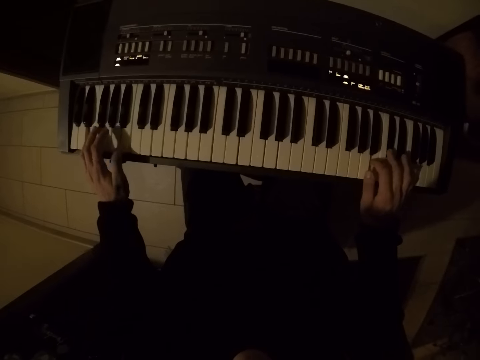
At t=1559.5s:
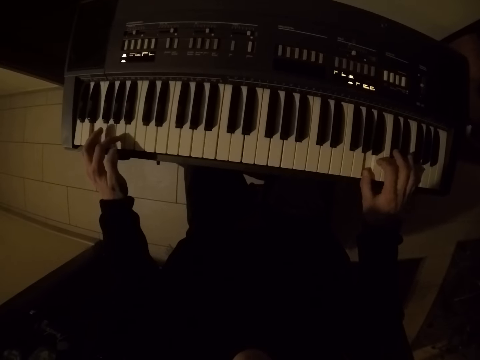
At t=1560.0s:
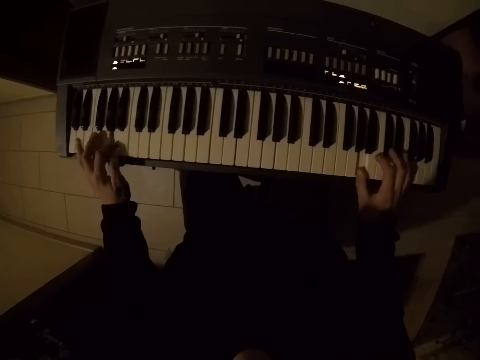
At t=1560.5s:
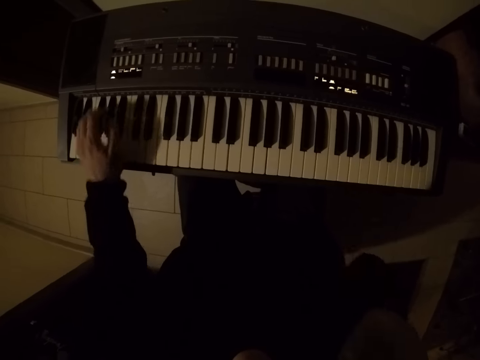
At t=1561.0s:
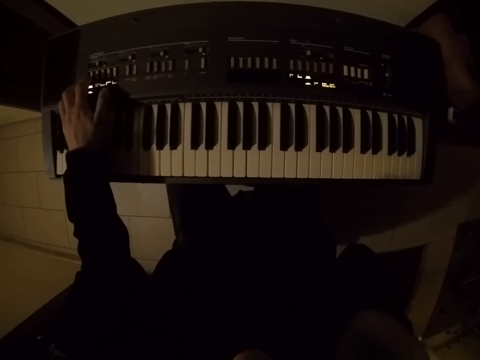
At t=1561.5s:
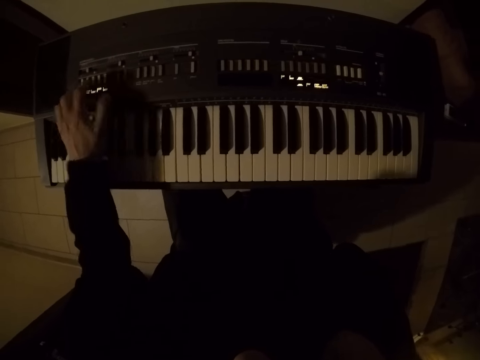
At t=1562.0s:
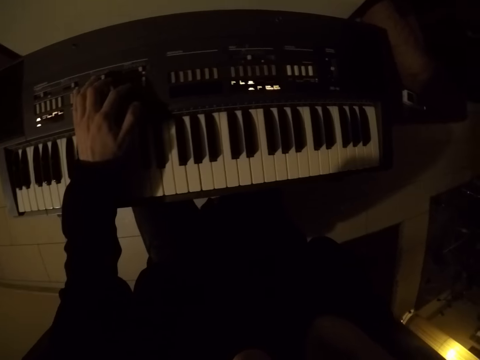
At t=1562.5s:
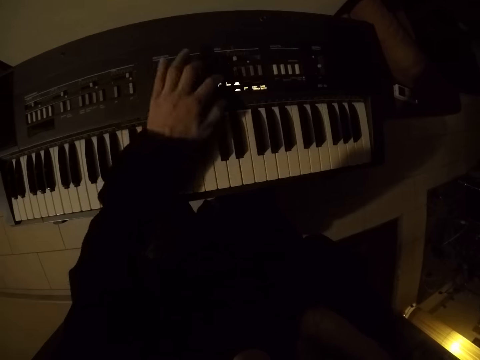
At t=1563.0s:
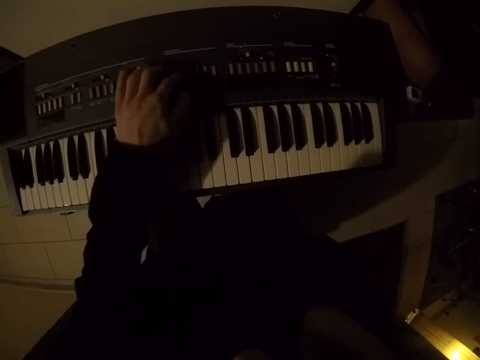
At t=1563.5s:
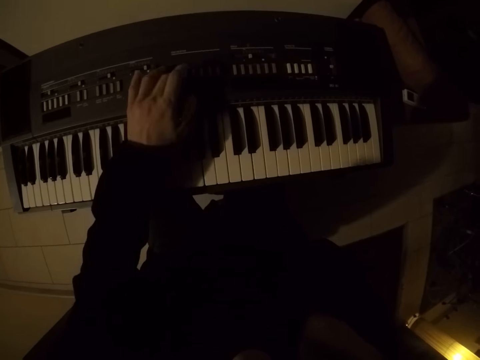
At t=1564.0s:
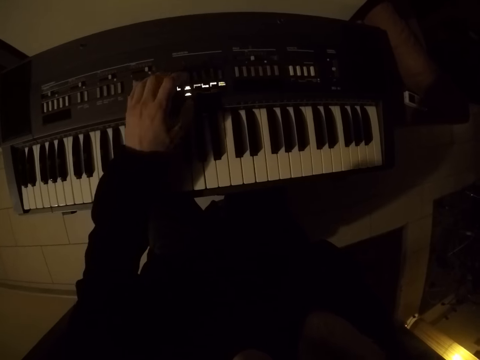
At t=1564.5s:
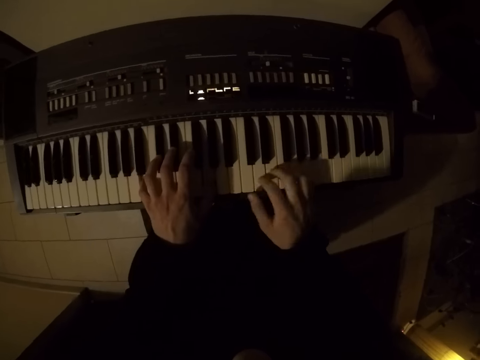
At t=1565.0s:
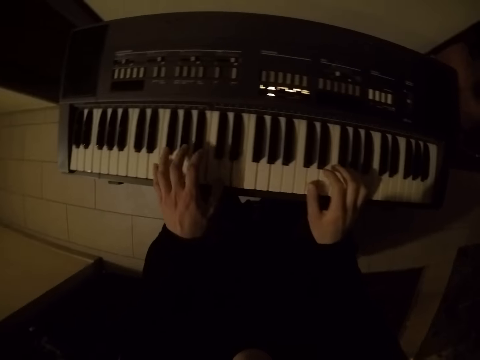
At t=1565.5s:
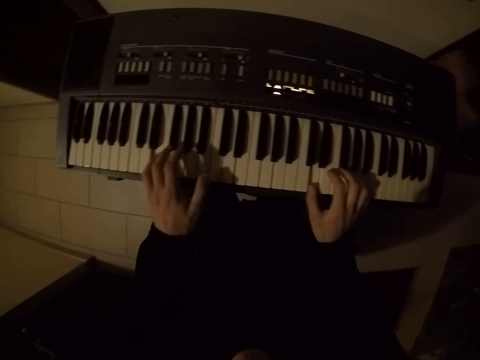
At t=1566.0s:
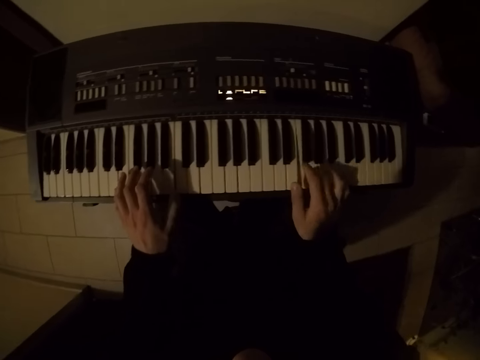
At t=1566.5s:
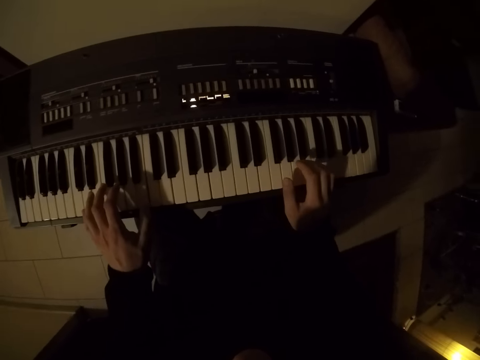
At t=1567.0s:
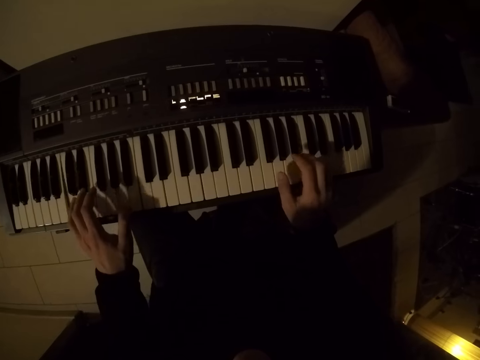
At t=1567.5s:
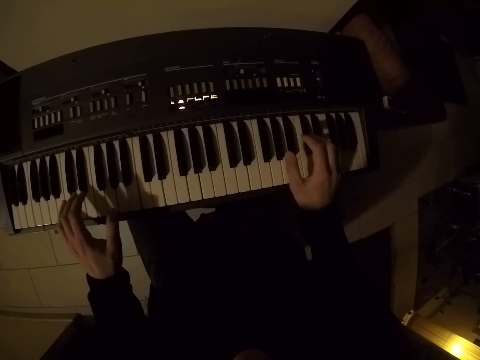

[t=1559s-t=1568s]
The camera wearer touches his face with his right hand. He presses some buttons on the keyboard with his left hand. He adjusts a knob on the keyboard piano. He plays the keyboard with both hands.

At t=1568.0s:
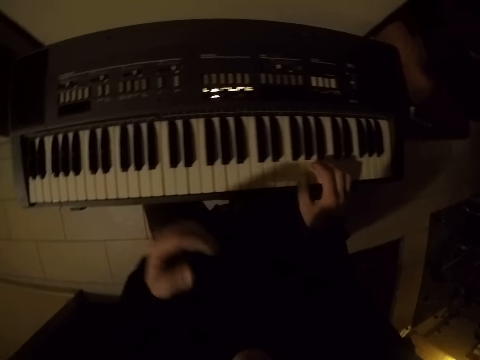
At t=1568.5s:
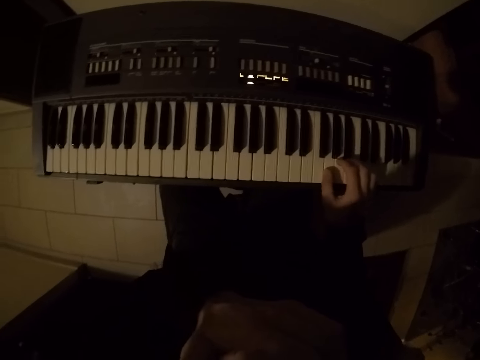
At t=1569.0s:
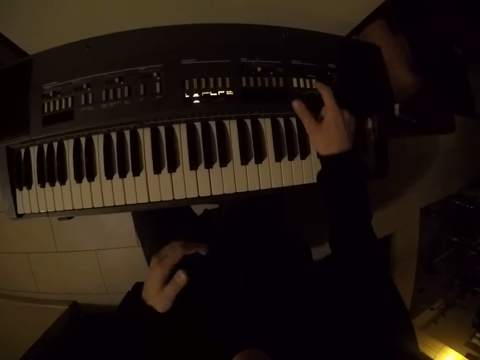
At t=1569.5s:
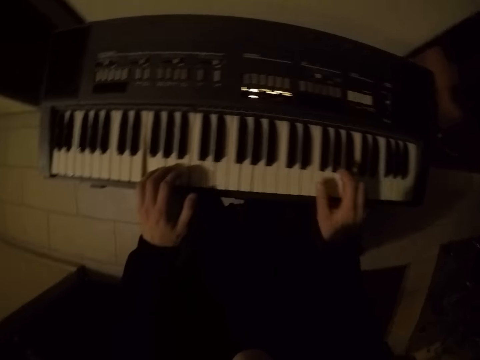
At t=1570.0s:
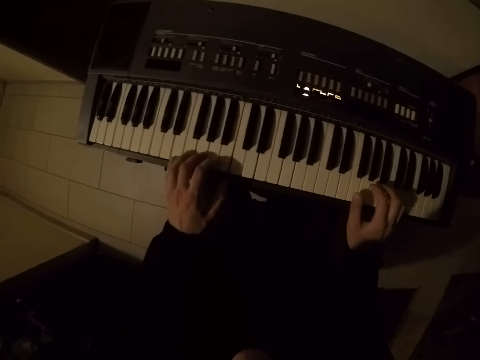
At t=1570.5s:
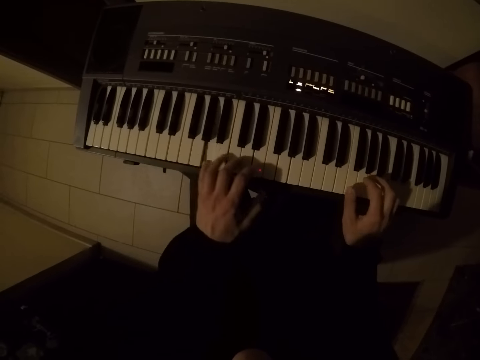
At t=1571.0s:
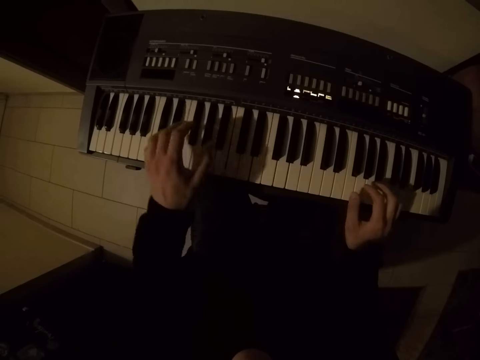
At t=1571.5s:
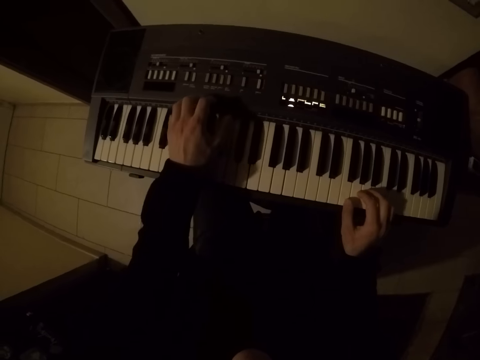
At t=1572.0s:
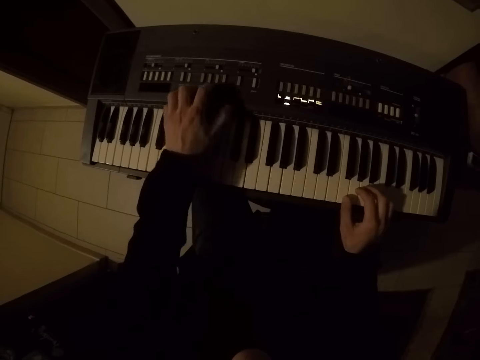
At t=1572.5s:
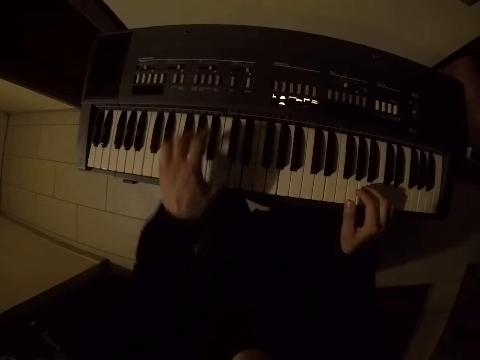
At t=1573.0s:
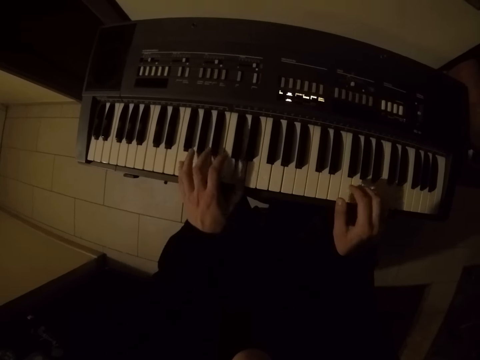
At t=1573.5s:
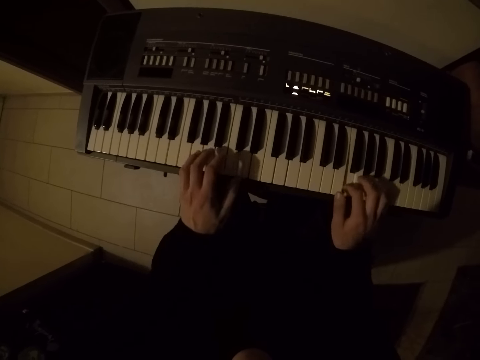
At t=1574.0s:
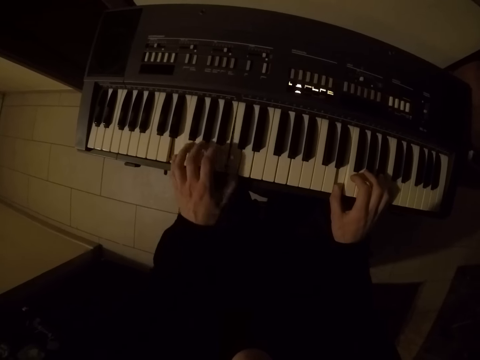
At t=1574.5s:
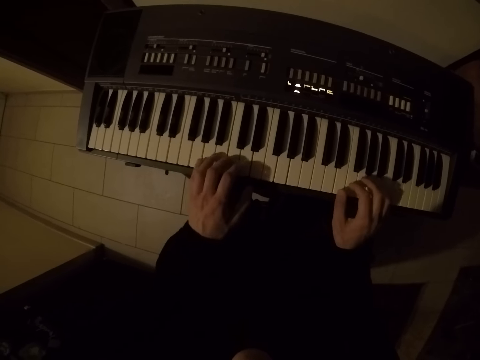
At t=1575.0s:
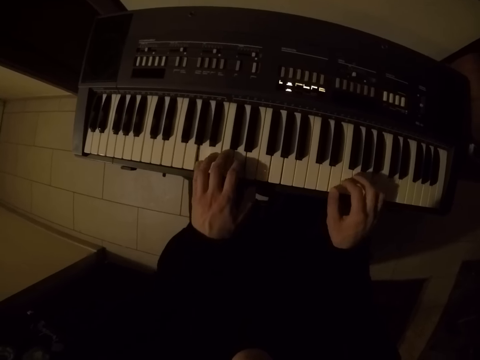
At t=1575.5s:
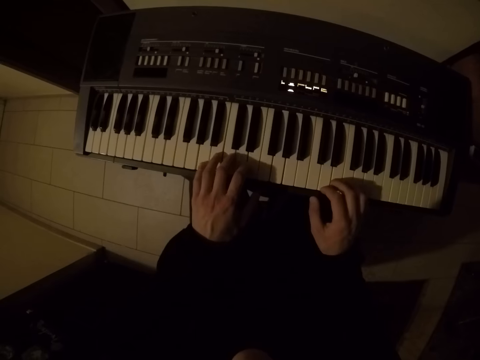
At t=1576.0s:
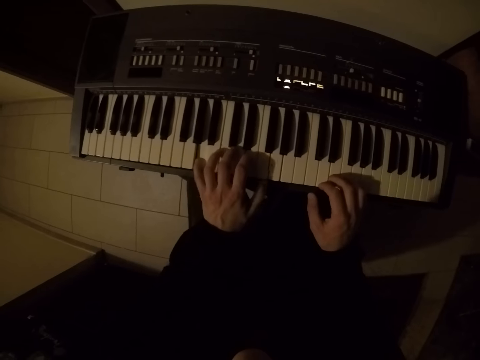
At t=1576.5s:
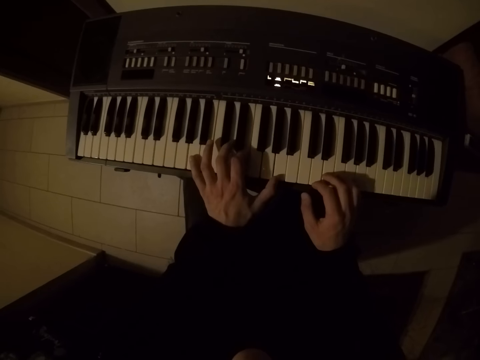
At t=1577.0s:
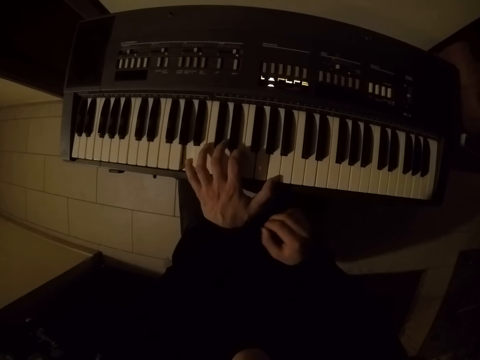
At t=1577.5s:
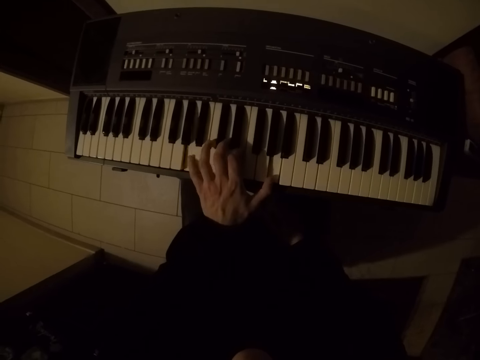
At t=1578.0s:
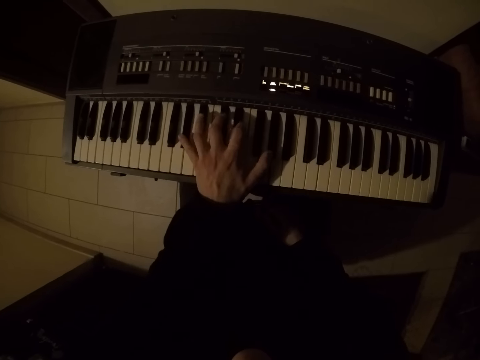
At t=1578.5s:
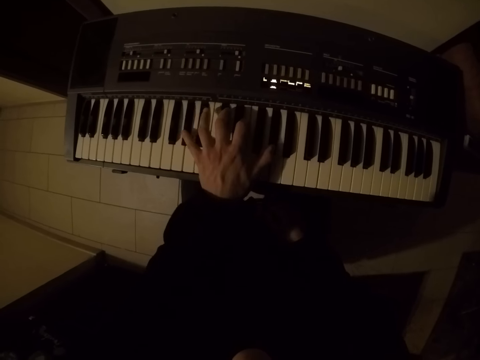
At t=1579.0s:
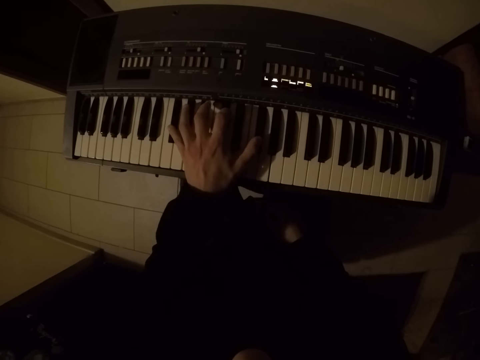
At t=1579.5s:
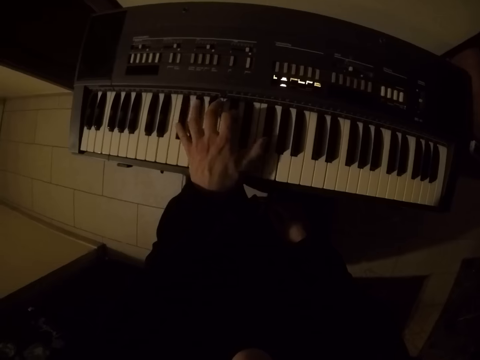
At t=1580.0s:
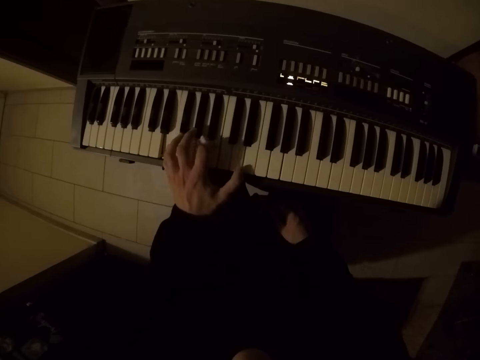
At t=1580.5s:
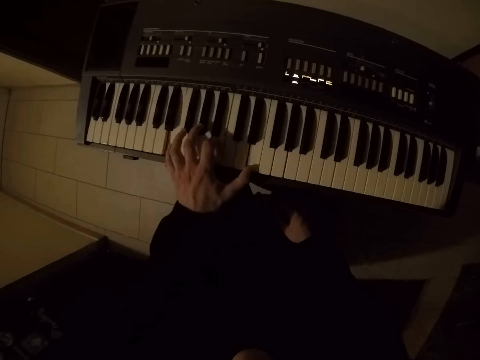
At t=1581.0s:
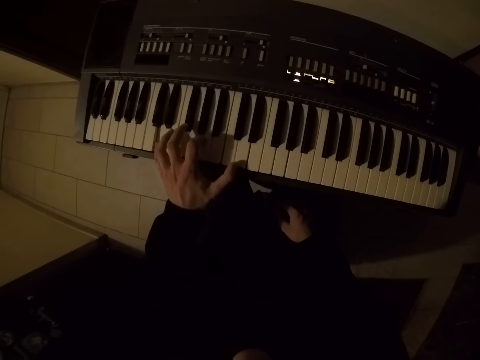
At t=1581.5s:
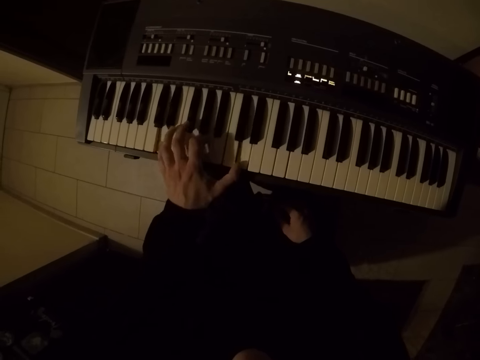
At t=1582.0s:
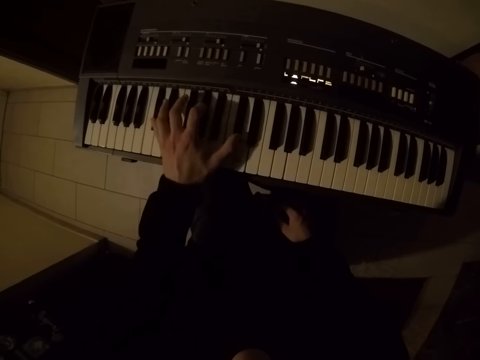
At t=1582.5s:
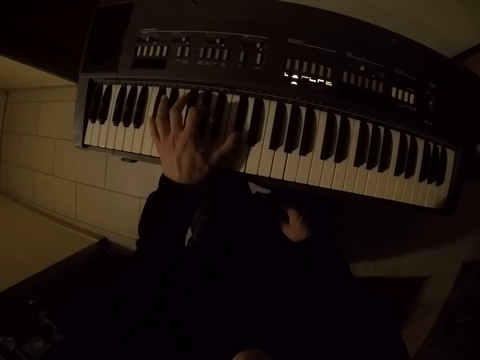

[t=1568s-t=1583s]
The camera wearer touches his face with his left hand. He presses a button on the keyboard with his right index finger. He adjusts a knob on the keyboard piano. He plays the keyboard with both hands. He adjusts the knob on the keyboard piano. He presses the button on the keyboard with his left index finger. He plays the keyboard with both hands. He drops his right hand on his right leg. He plays the keyboard with his left hand.
